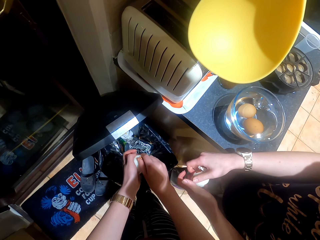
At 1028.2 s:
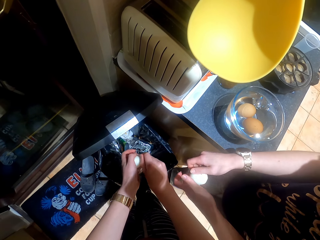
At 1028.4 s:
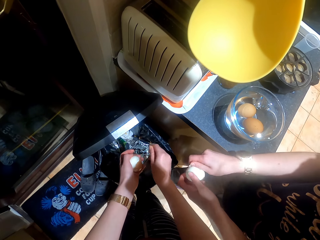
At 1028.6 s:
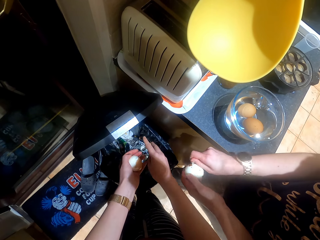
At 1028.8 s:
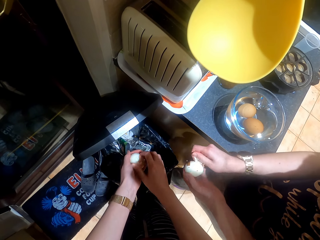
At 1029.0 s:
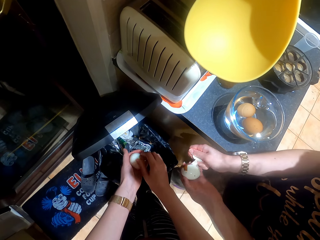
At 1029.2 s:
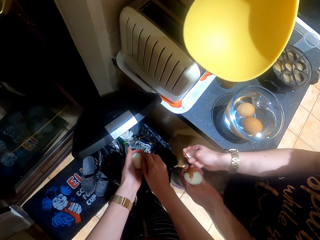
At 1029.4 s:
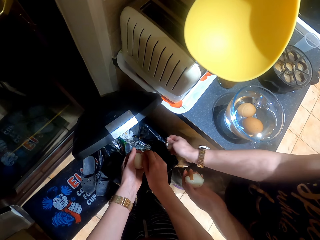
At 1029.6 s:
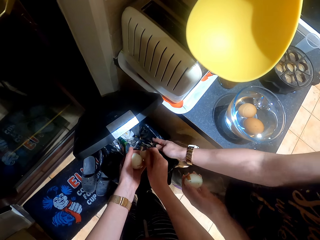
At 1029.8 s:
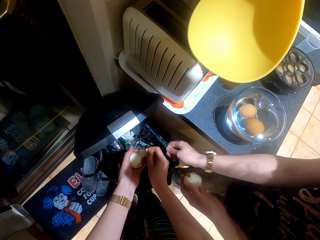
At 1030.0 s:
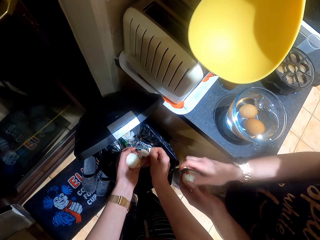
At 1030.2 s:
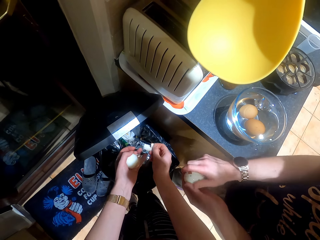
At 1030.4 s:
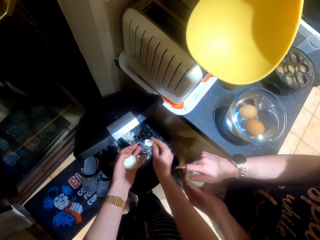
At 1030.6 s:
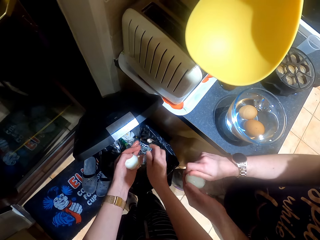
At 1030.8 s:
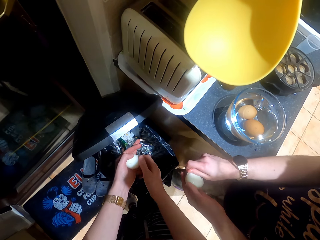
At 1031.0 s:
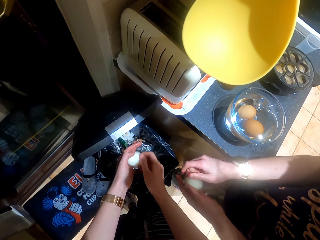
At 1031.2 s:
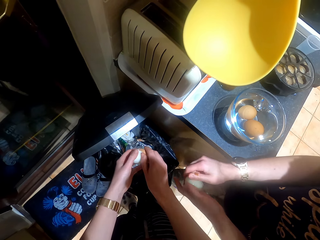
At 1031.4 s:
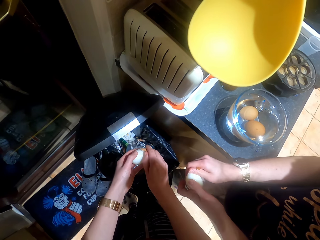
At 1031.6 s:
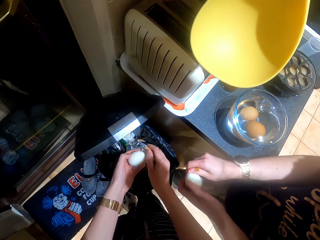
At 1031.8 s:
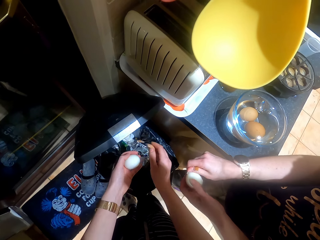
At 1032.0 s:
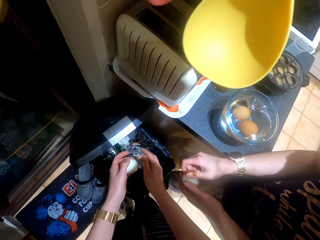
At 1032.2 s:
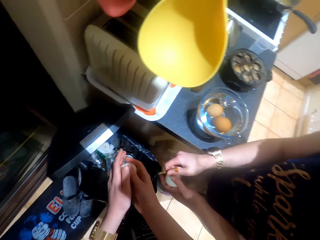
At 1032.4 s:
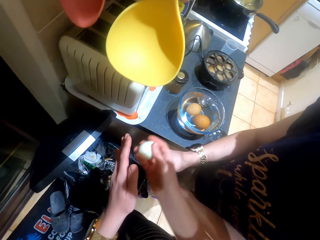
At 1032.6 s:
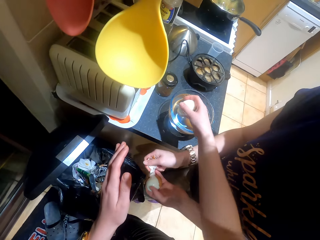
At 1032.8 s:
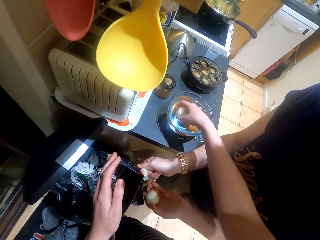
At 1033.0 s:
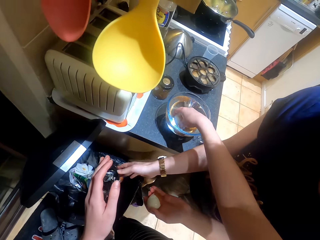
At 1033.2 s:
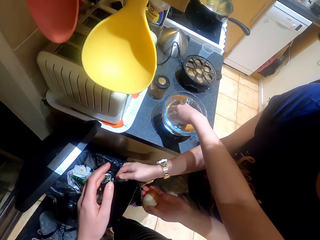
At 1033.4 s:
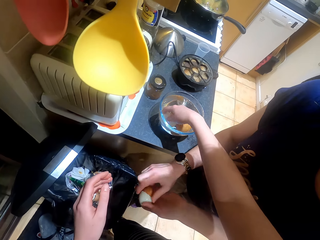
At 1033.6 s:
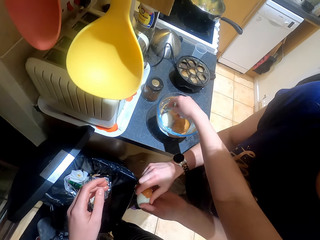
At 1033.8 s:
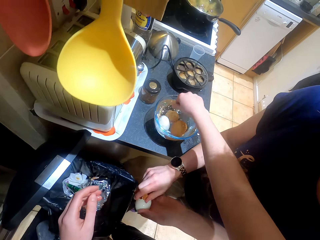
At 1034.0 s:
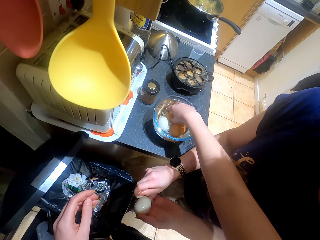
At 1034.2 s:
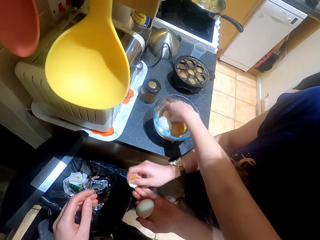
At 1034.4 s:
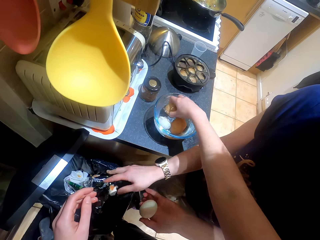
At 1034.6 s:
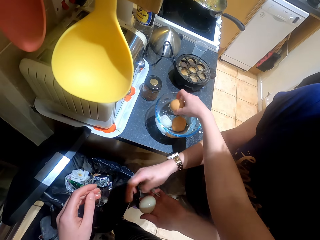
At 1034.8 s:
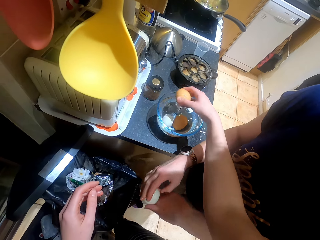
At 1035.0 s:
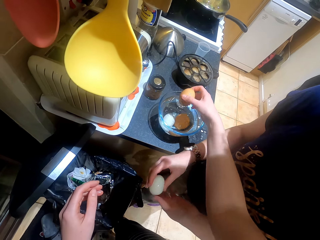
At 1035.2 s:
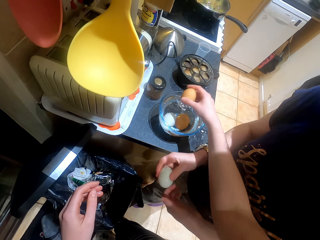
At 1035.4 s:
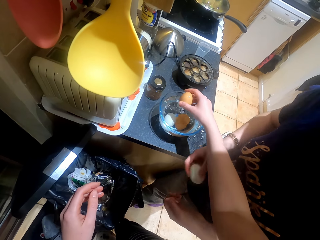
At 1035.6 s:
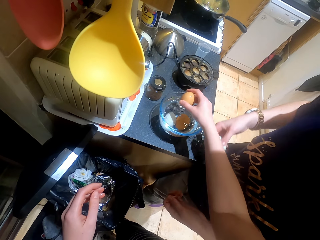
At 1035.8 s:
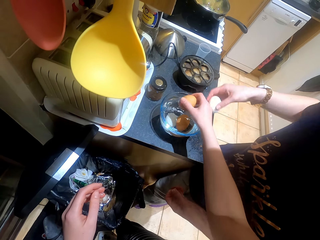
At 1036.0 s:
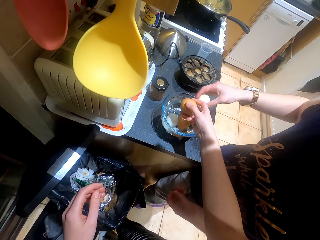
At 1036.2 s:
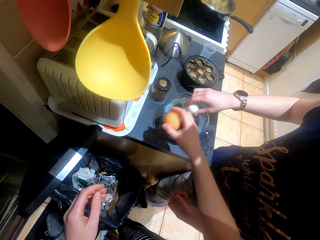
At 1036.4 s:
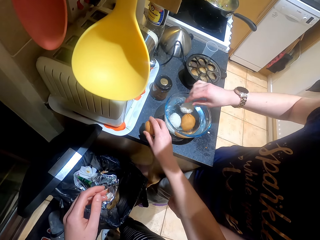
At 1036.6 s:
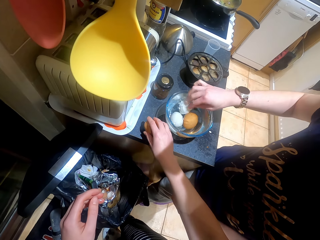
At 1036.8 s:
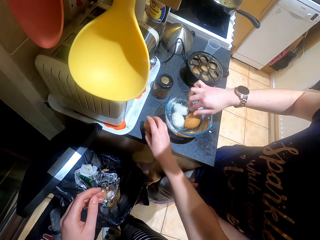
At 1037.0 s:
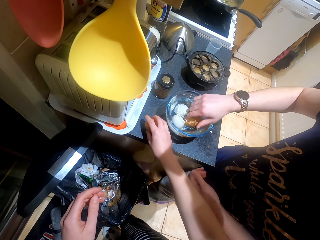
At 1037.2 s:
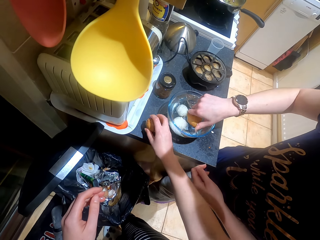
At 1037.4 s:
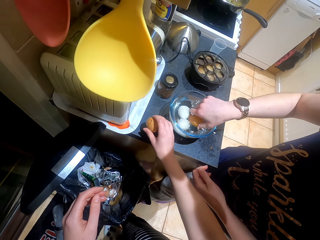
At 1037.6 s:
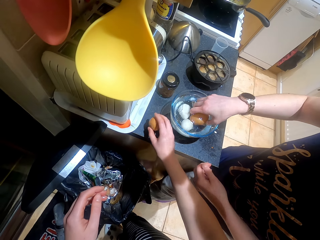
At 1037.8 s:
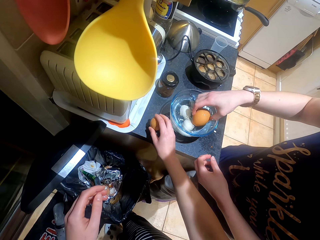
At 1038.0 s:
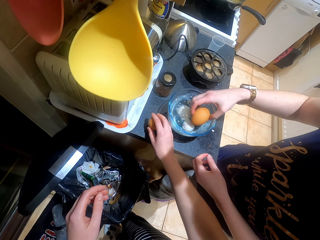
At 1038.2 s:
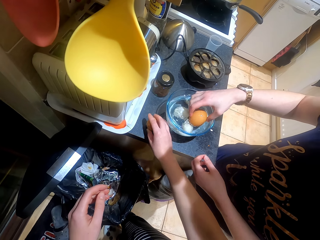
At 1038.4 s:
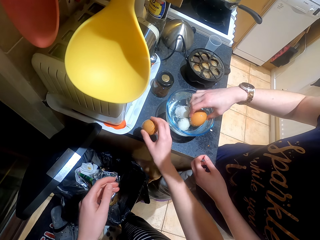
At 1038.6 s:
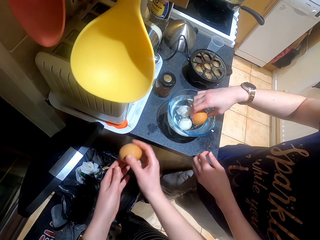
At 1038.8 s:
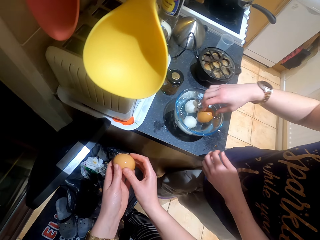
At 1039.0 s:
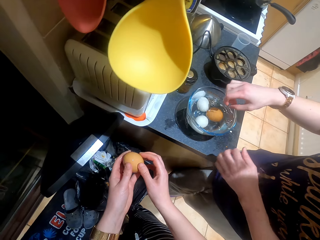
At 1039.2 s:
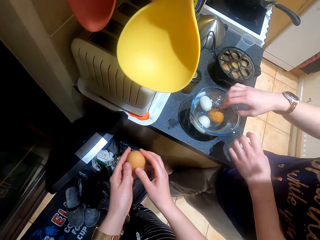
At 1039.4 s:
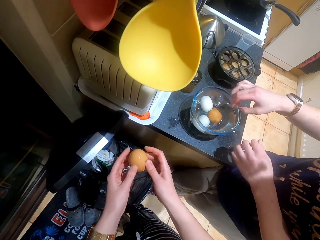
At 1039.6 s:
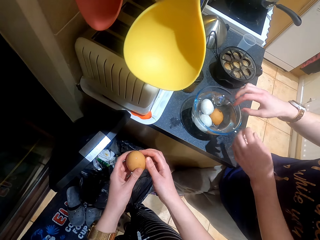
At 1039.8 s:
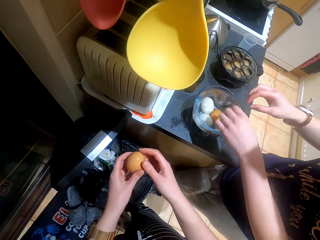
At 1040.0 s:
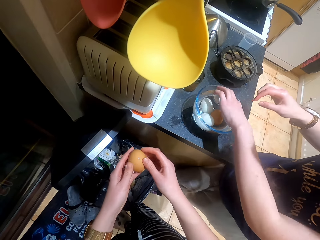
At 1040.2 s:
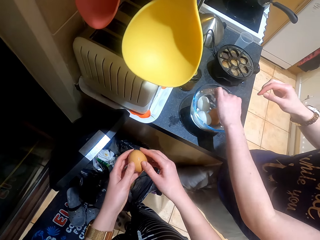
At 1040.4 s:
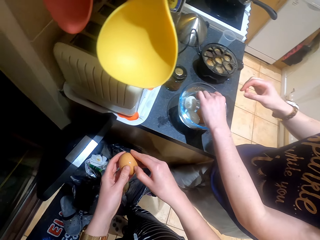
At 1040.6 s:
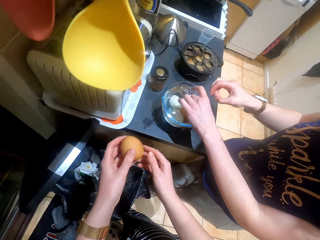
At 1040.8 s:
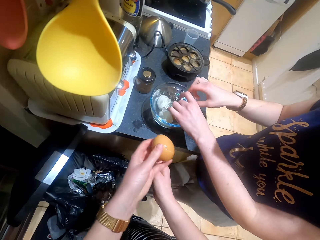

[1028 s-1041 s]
The camera wearer puts the egg in the water in the bowl. They pick the egg in the bowl. A woman puts the egg in the water. The camera wearer hits the egg on the table. The woman picks the egg in the bowl. The camera wearer cracks the egg. The woman touches the egg.

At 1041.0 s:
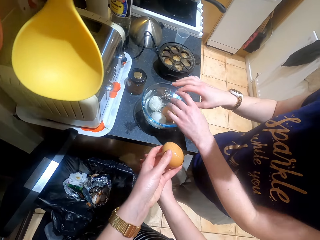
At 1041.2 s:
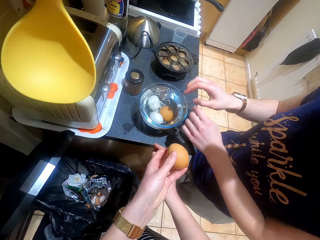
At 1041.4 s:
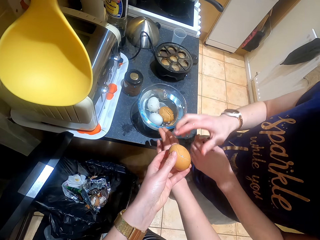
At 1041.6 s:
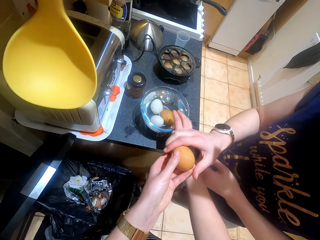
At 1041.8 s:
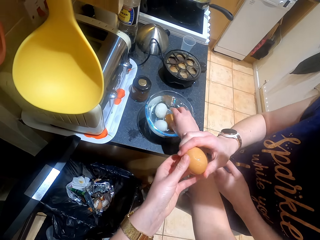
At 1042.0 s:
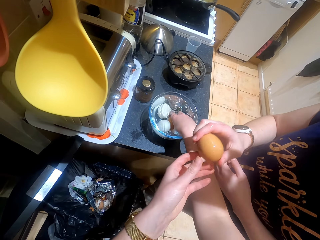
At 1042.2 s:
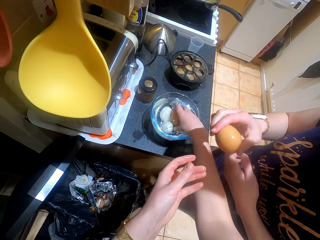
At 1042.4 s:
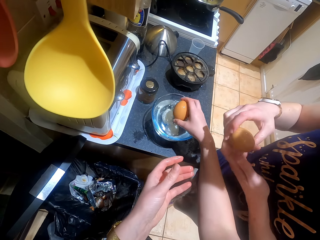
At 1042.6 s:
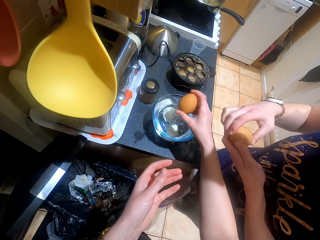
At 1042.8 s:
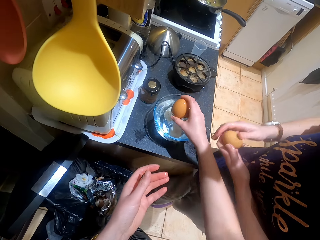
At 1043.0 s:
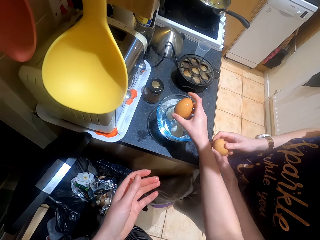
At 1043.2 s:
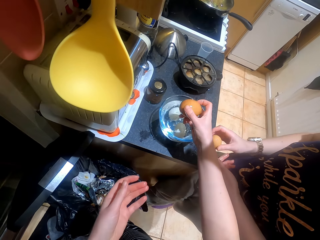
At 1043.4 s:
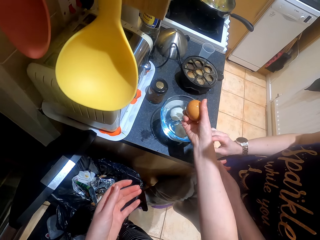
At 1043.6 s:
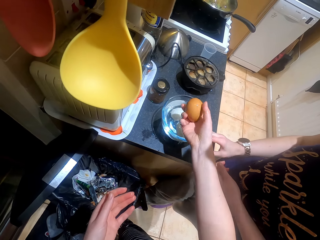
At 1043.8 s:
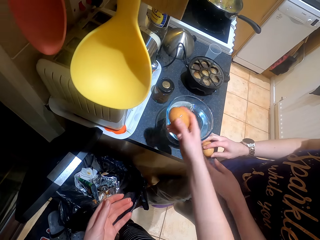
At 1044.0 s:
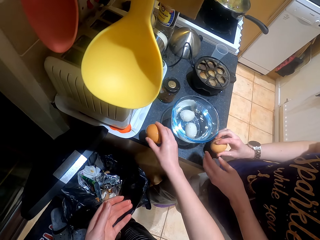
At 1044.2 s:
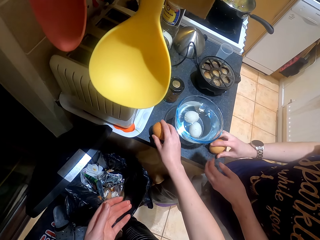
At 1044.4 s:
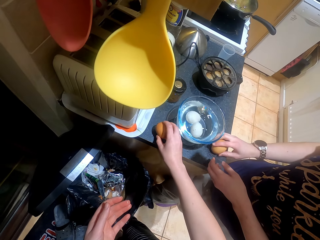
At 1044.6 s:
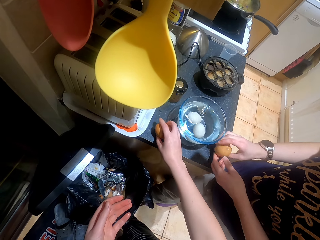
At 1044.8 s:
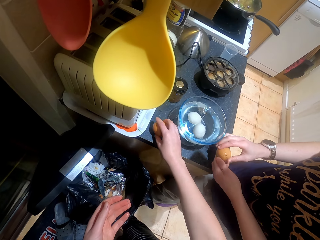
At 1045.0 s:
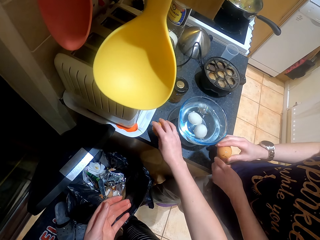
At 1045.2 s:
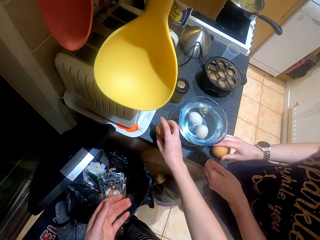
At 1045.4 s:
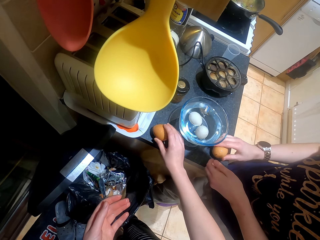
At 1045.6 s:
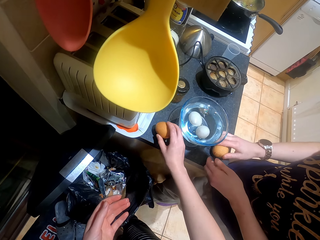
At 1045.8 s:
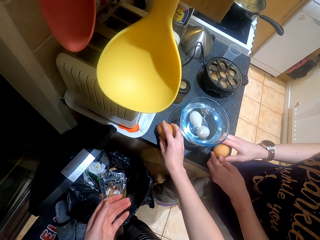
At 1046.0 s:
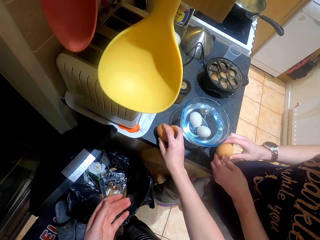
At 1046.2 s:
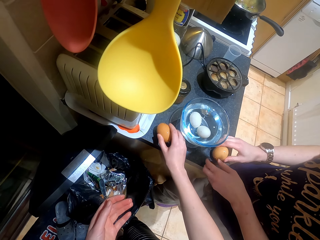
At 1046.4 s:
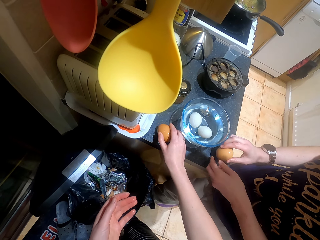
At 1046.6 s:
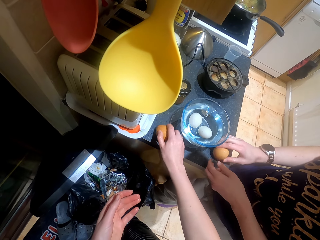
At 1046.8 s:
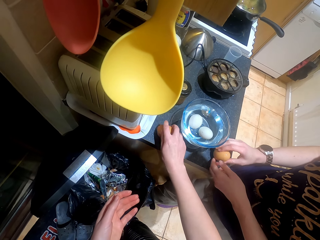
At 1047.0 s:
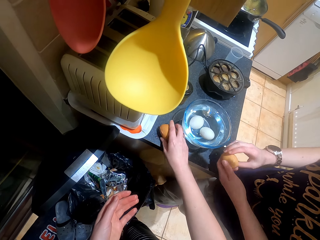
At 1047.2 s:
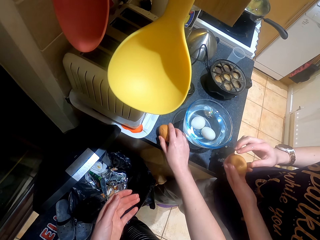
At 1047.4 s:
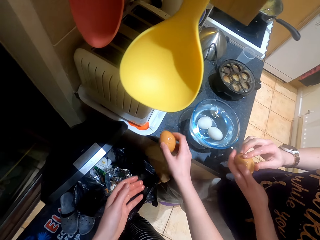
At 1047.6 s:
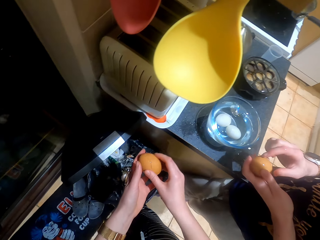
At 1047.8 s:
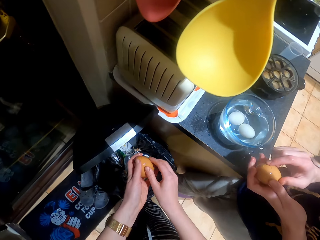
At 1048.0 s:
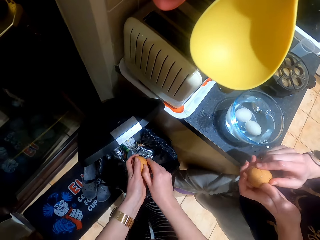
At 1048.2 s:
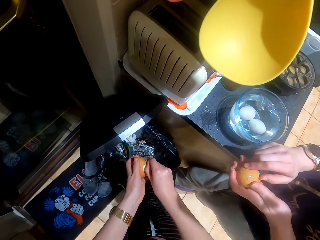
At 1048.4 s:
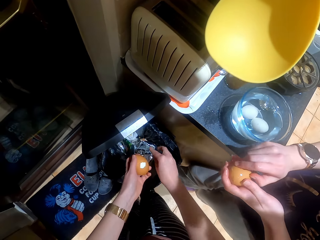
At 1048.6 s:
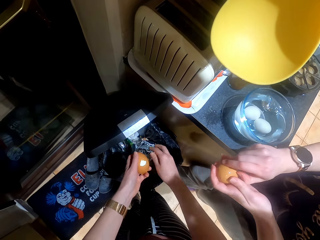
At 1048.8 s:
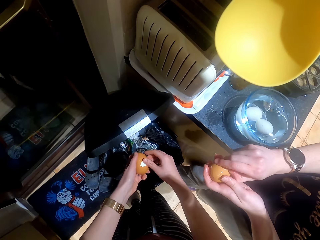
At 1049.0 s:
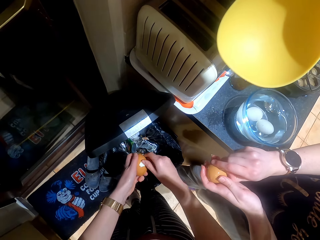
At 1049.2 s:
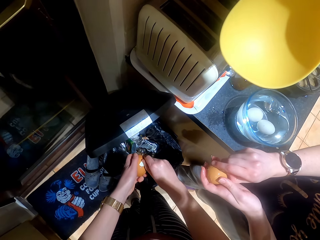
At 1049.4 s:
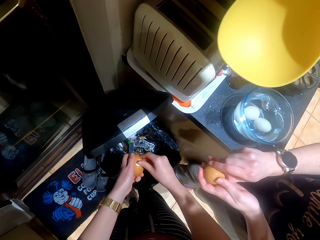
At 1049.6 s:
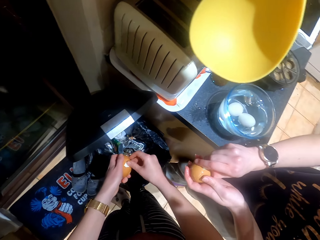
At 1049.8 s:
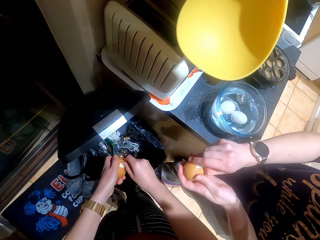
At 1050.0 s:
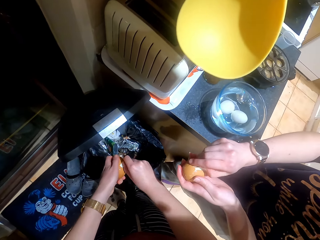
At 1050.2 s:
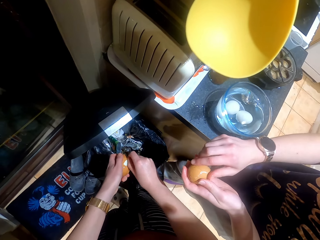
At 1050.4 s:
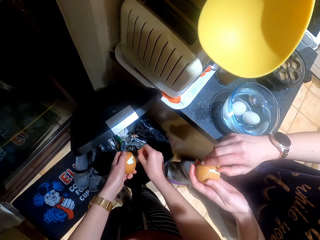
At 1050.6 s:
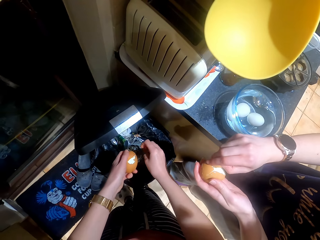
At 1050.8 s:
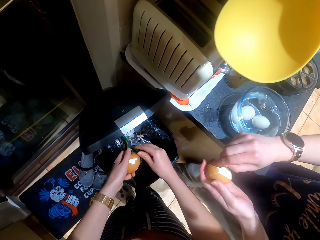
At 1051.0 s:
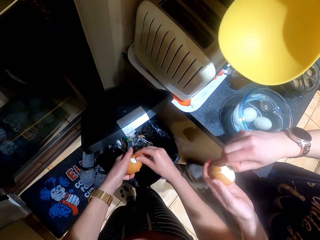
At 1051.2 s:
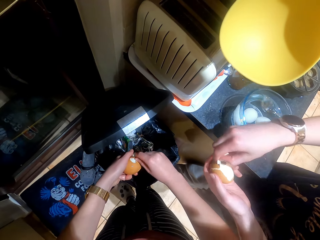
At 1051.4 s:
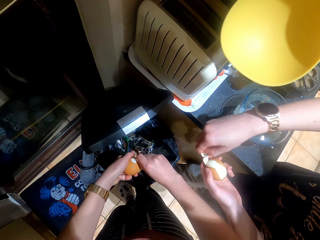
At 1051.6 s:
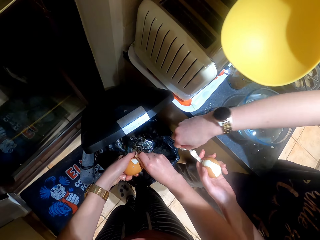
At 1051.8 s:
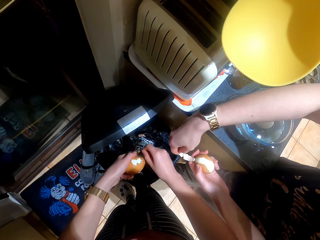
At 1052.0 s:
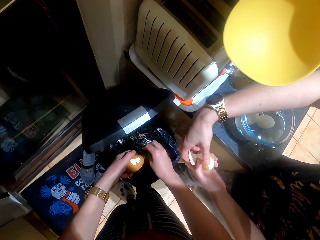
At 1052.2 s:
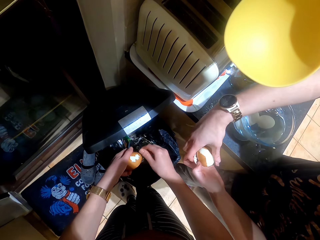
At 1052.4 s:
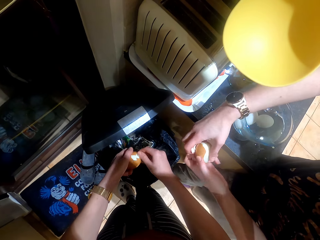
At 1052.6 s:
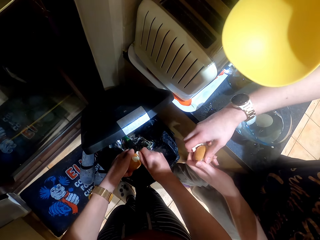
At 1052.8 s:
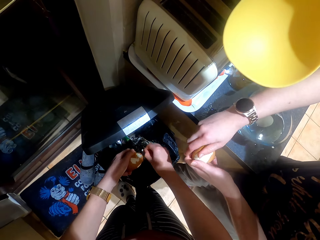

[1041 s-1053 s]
The camera wearer gives a woman eggs. The woman takes an egg. The camera wearer picks the egg. The woman hits the egg on the table. The camera wearer and the woman crack the eggs. The camera wearer hits the egg on the table and peels the egg. The woman peels the egg. The camera wearer and the woman drop an egg shell in the bin.
